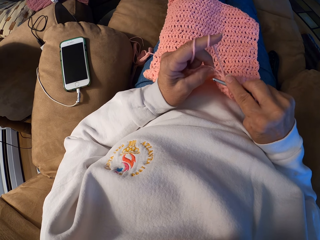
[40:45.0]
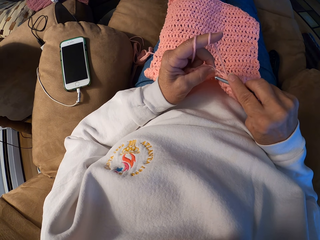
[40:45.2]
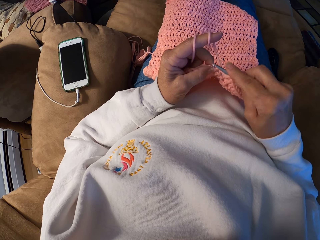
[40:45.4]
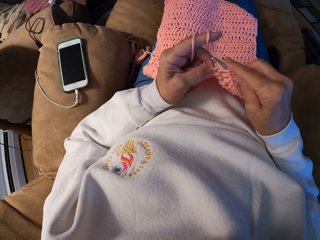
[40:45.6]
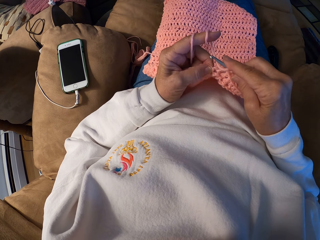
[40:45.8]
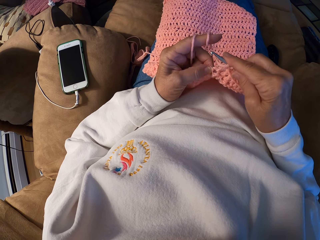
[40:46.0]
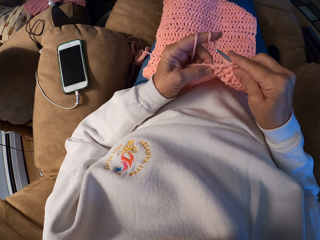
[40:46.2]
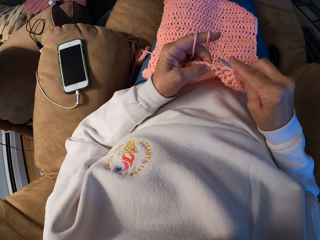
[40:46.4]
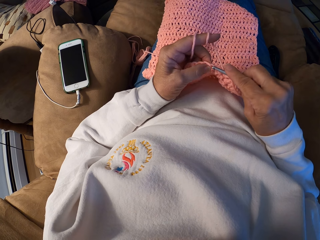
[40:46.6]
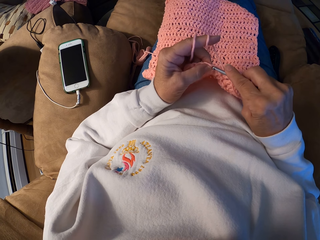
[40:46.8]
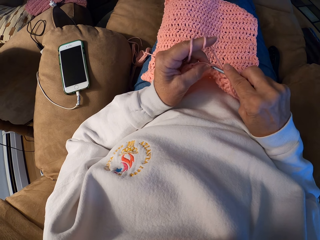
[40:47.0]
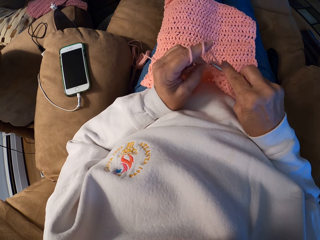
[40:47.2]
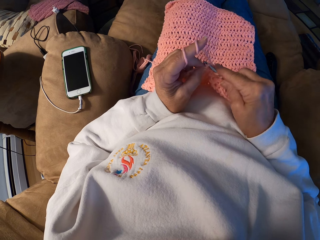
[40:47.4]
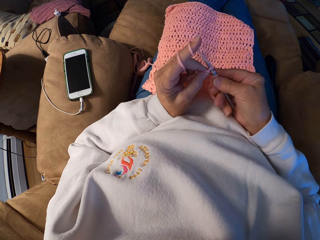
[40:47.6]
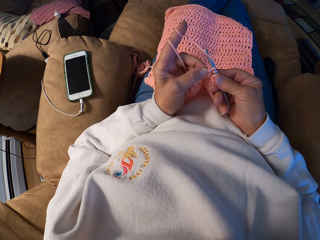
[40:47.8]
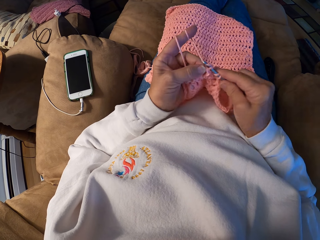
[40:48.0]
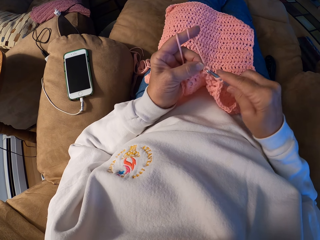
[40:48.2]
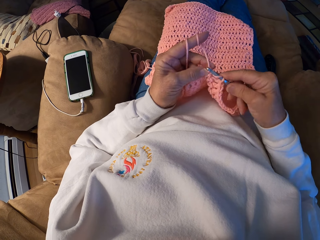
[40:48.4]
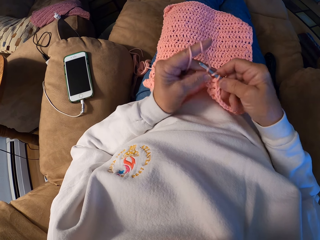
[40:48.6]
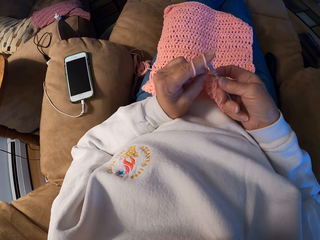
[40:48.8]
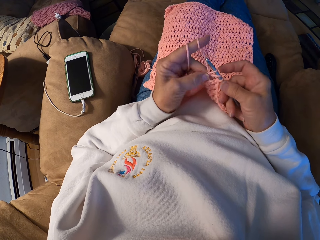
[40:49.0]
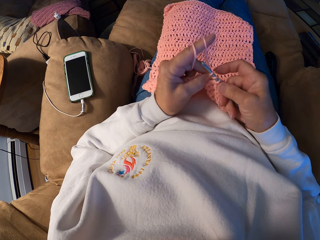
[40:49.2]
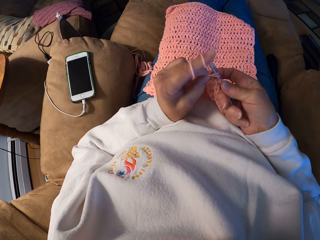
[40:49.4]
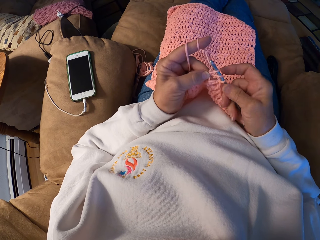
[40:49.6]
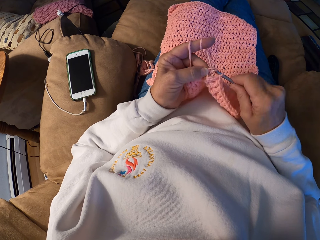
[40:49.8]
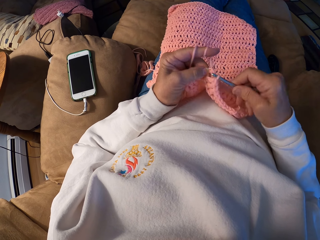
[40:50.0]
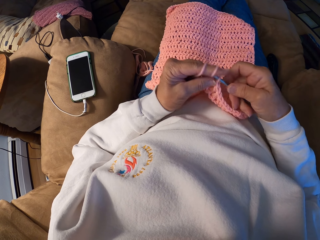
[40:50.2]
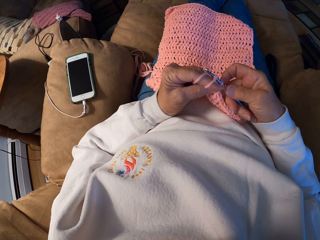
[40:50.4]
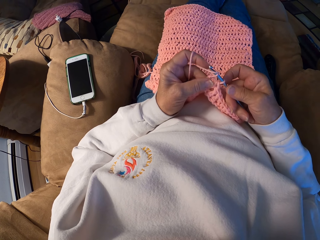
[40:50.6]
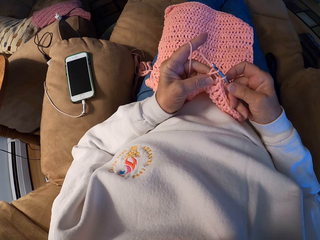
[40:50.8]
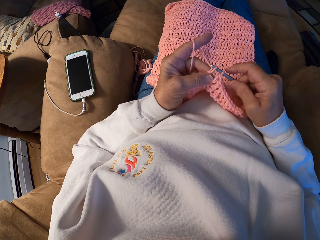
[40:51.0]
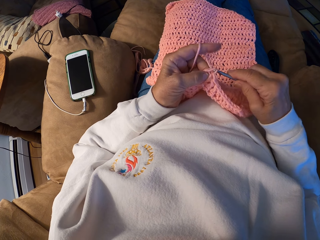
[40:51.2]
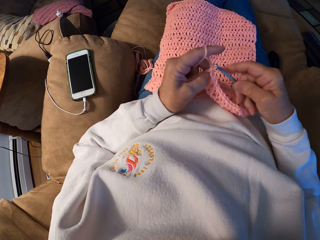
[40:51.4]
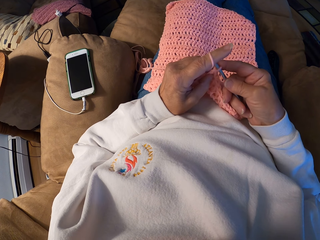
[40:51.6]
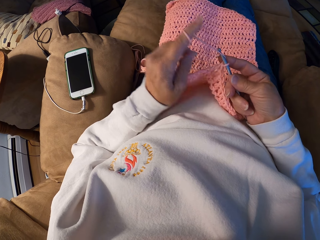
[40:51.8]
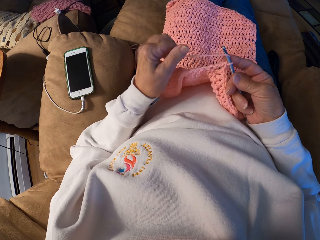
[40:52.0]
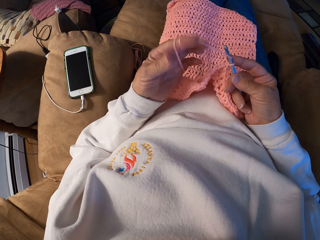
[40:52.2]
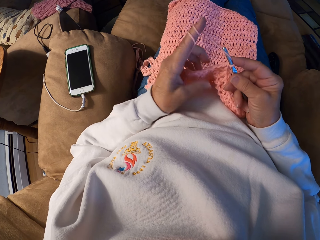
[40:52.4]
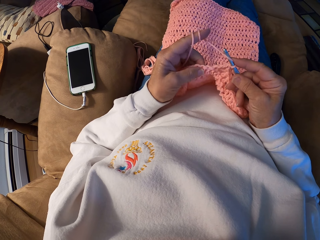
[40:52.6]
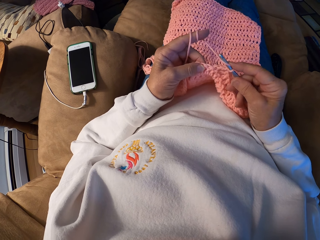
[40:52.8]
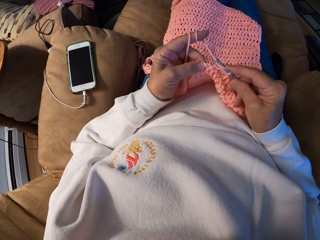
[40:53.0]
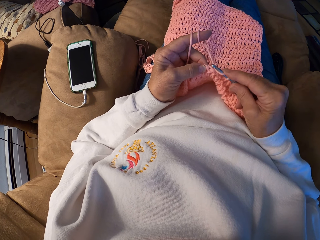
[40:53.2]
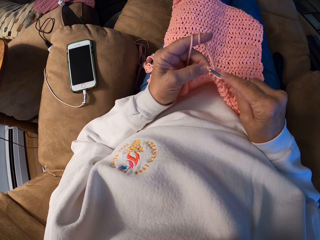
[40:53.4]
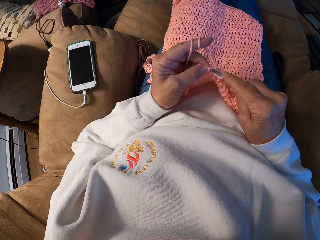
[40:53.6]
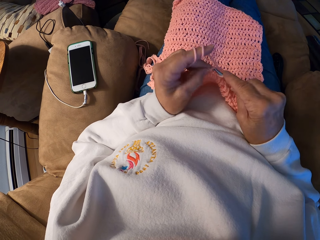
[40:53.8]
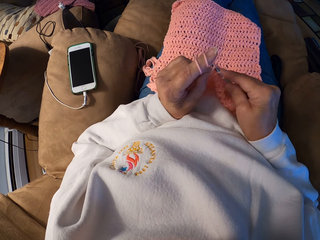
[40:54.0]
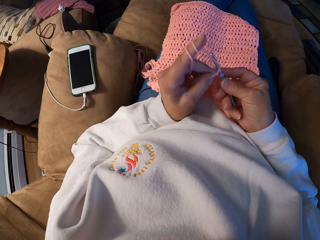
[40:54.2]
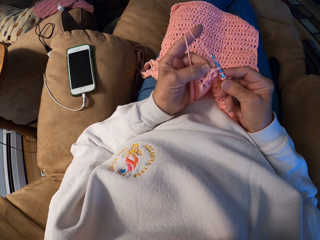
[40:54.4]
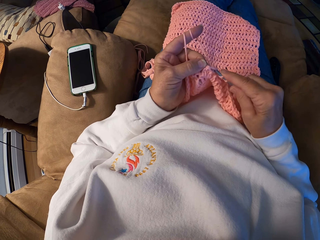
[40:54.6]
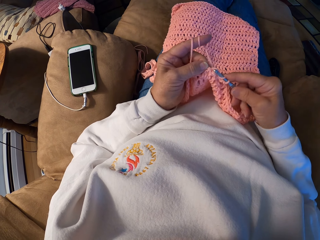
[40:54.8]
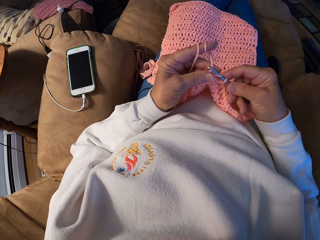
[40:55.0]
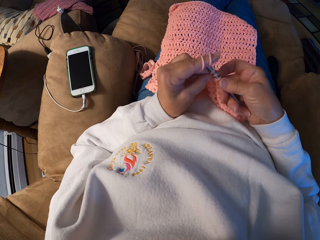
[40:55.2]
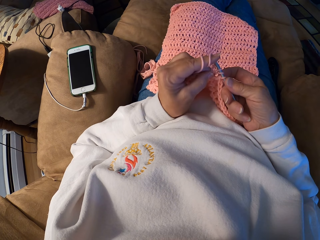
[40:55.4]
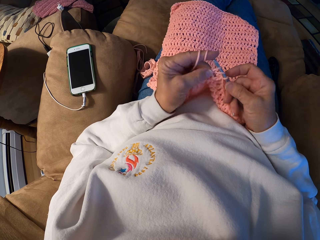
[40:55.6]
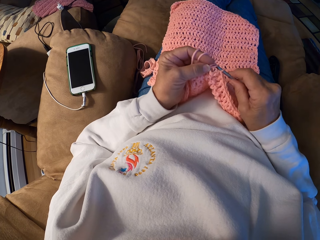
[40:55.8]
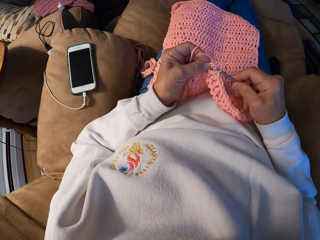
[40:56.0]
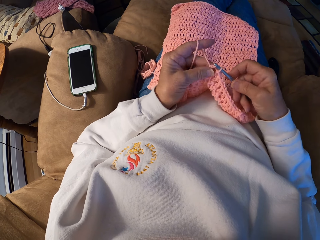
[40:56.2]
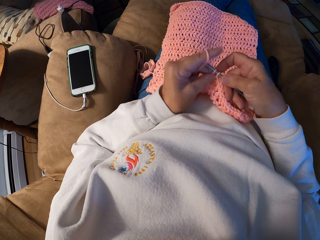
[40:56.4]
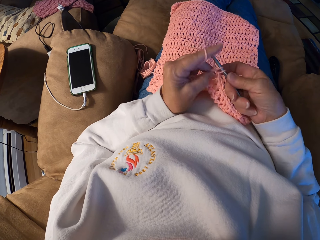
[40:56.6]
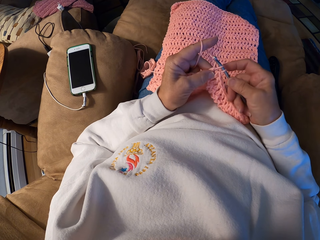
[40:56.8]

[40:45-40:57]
The camera wearer adjusts the yarn with her left index finger. She ties the yarn on the finger. She crochets a piece of cloth using the crochet hook with her hands.

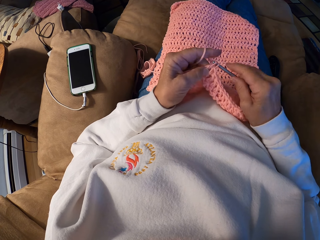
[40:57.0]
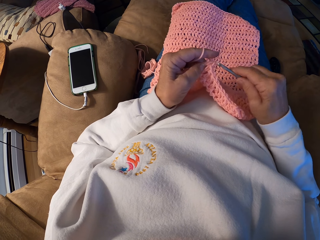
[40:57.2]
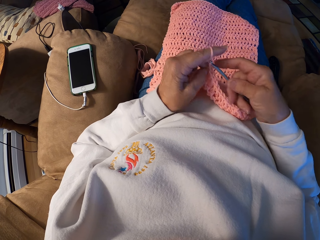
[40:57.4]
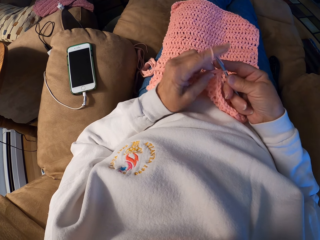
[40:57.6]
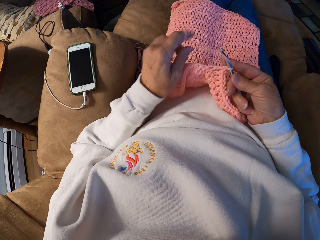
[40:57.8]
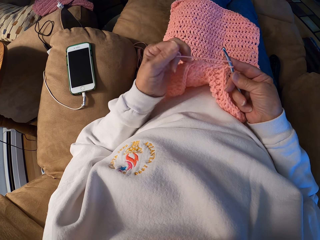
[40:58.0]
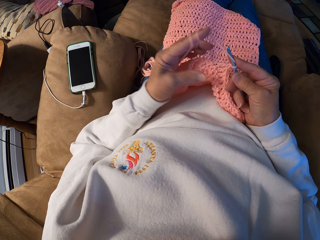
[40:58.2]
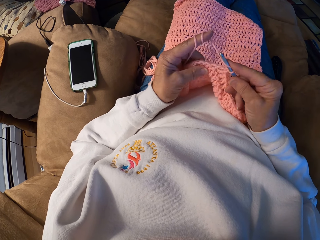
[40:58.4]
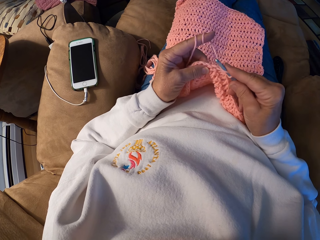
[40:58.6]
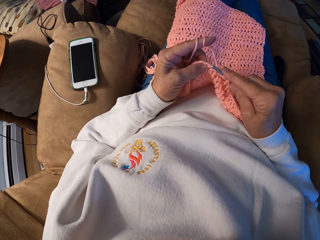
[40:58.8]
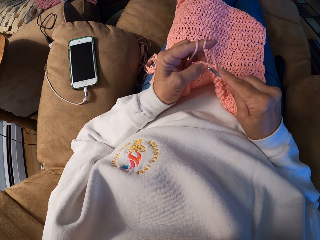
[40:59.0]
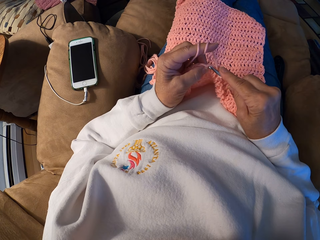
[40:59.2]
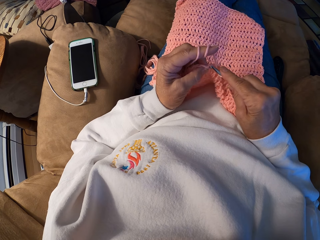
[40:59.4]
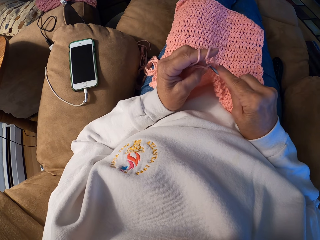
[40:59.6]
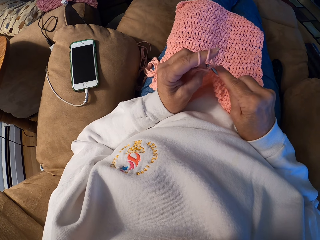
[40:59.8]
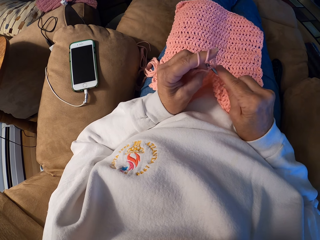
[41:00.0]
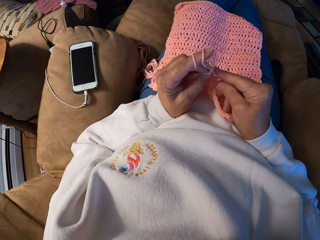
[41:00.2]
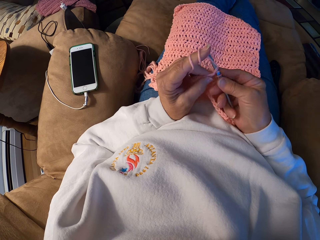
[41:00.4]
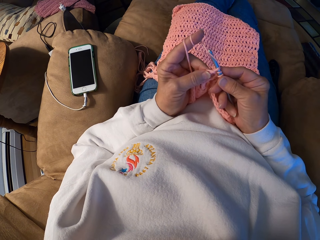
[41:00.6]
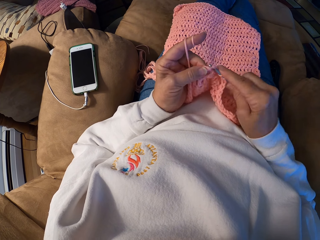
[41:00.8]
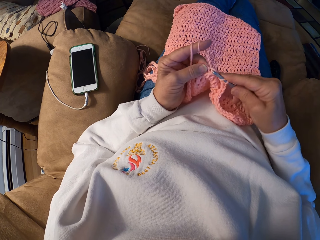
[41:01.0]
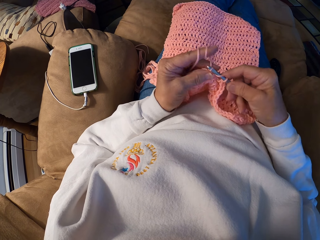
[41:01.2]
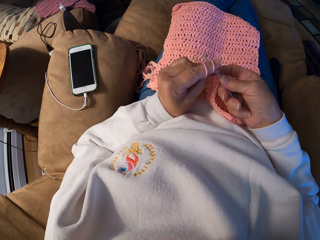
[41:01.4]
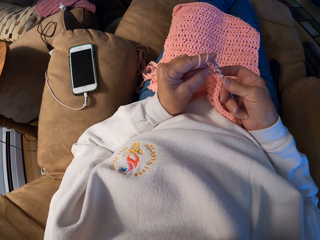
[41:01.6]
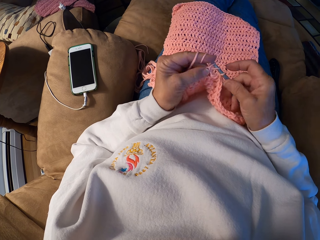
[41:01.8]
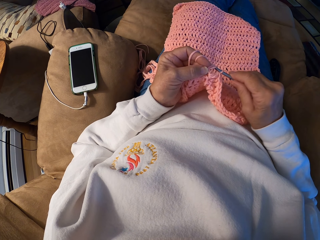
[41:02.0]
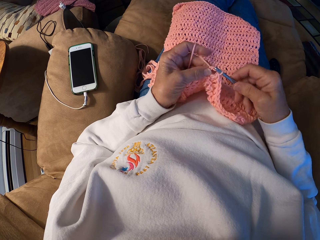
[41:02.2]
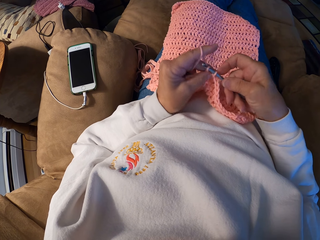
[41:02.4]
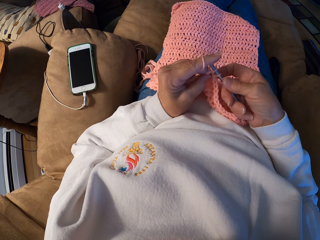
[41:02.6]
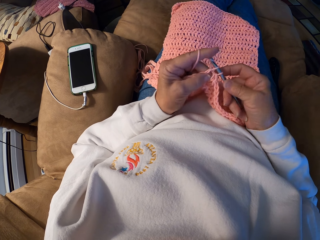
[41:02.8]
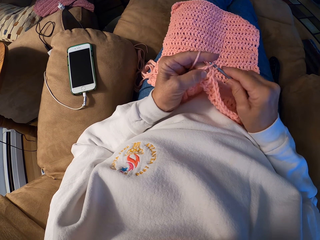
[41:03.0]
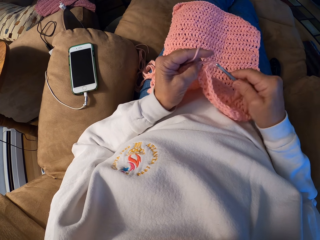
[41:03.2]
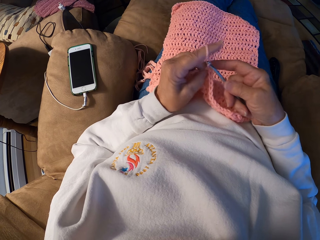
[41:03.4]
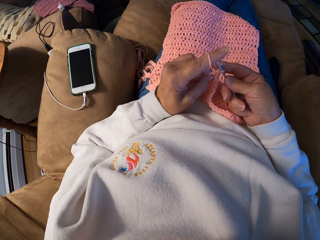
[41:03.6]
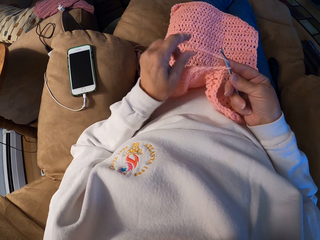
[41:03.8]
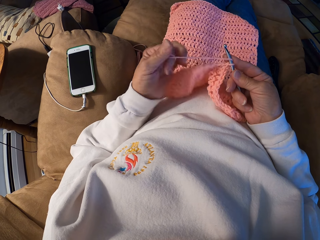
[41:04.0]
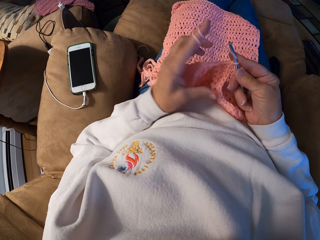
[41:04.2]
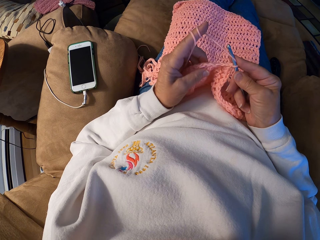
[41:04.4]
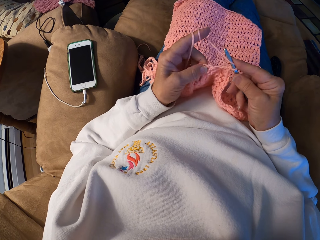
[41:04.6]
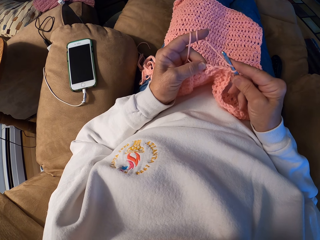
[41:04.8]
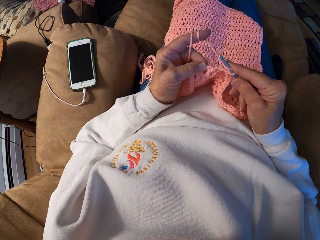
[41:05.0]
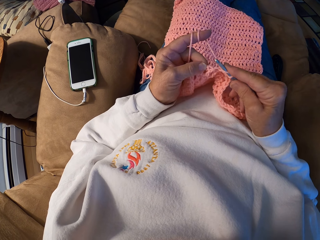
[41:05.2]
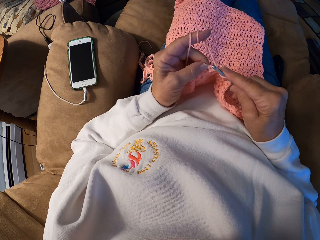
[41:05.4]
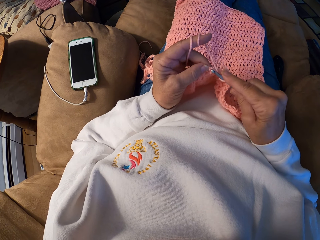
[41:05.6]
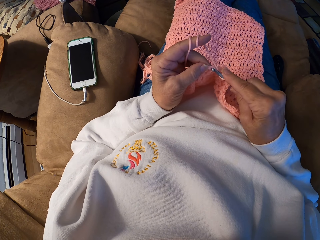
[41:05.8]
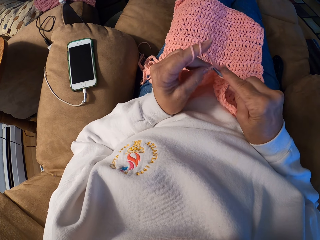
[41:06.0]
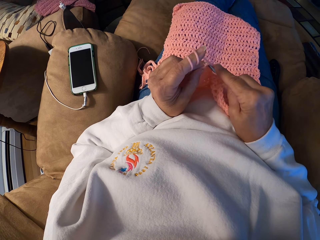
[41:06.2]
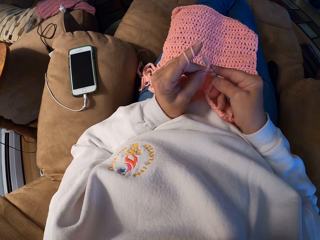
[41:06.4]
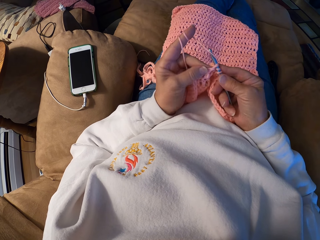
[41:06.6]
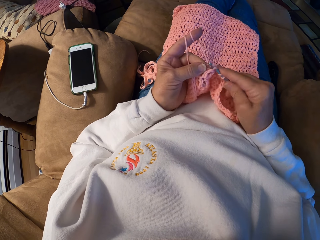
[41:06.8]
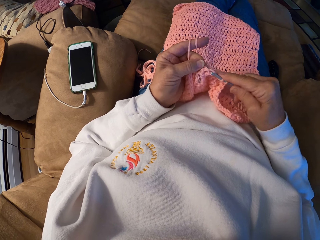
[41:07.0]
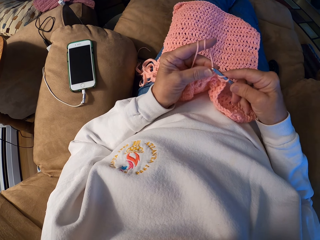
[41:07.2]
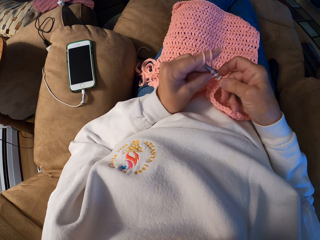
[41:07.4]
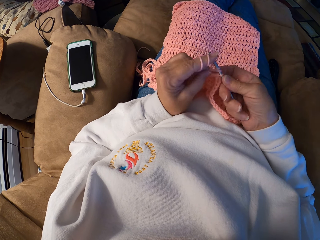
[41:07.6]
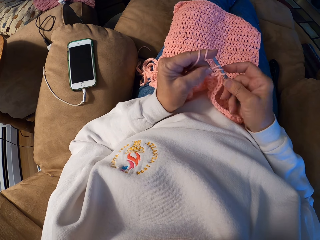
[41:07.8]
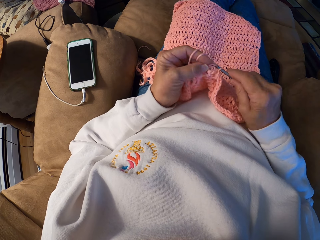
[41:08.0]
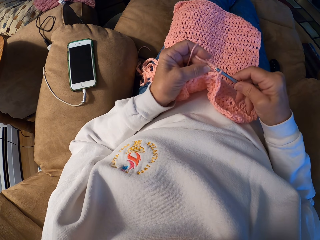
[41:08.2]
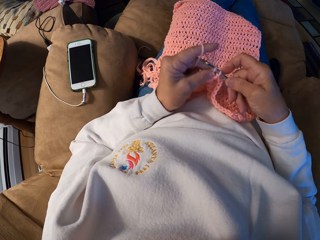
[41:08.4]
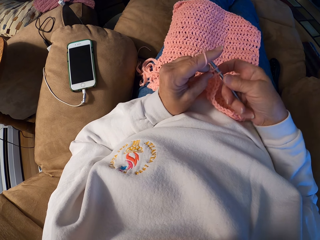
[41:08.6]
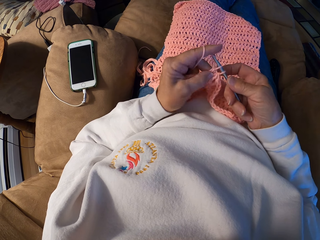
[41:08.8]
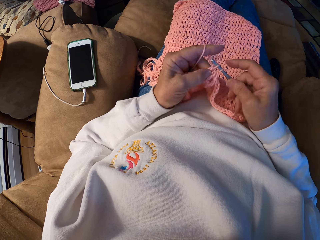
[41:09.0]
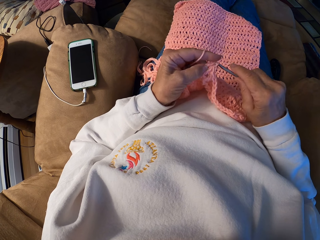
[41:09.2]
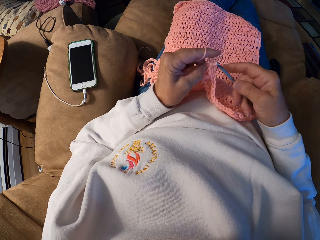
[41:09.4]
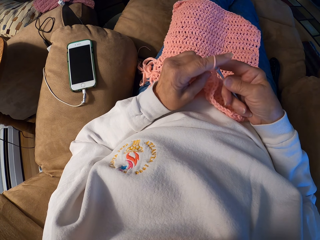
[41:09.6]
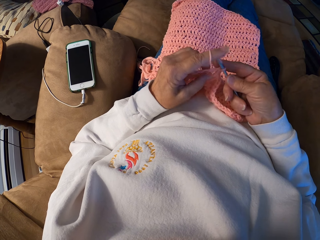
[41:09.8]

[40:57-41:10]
The camera wearer adjusts the yarn with her left index finger. She ties the yarn on the finger. She crochets a piece of cloth using the crochet hook with her hands. She adjusts the yarn with her left index finger. She ties the yarn on the finger. She crochets the piece of cloth using the crochet hook with her hands.
